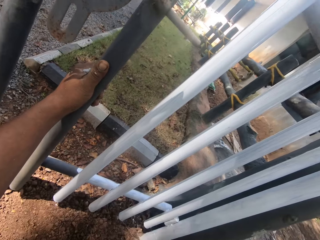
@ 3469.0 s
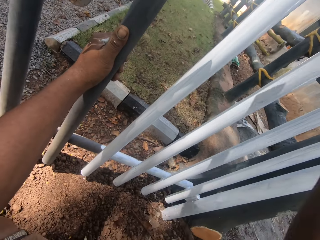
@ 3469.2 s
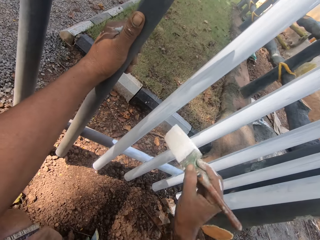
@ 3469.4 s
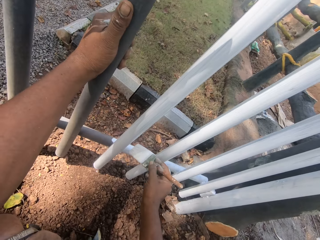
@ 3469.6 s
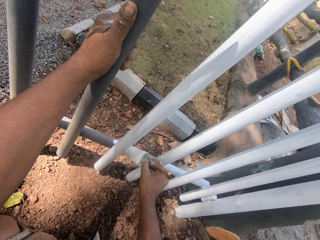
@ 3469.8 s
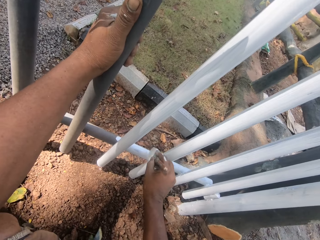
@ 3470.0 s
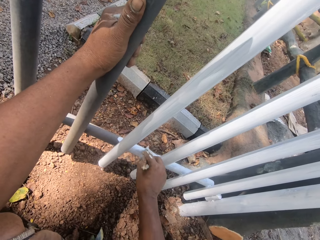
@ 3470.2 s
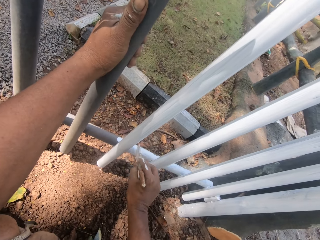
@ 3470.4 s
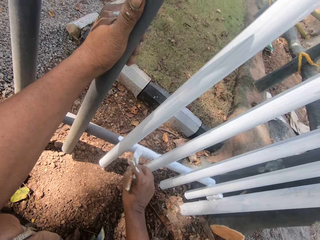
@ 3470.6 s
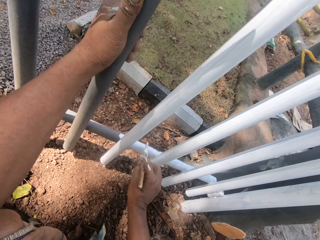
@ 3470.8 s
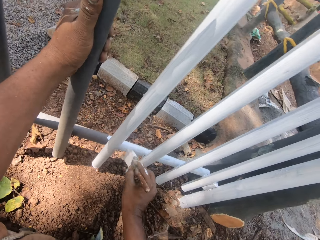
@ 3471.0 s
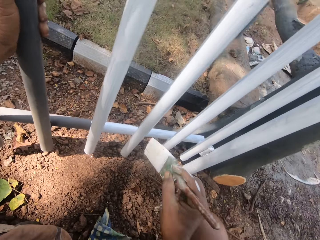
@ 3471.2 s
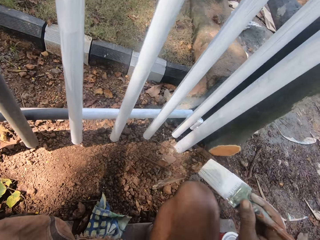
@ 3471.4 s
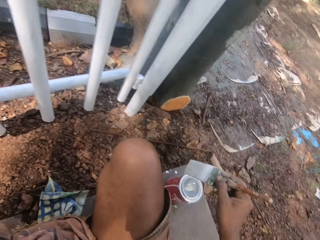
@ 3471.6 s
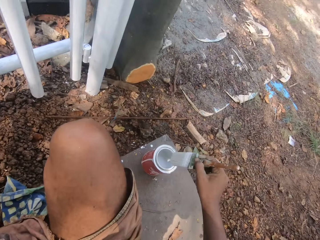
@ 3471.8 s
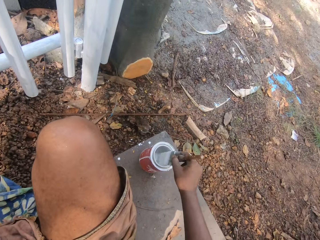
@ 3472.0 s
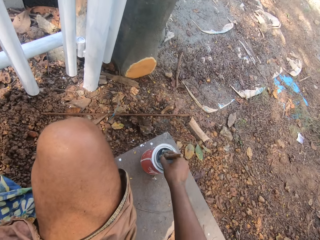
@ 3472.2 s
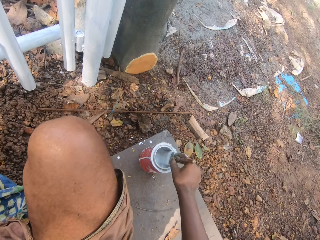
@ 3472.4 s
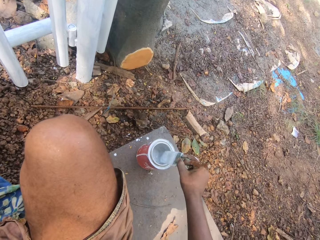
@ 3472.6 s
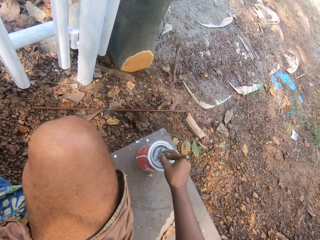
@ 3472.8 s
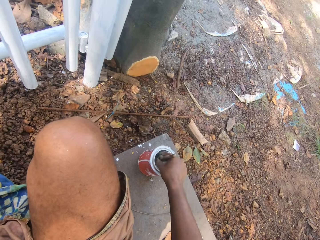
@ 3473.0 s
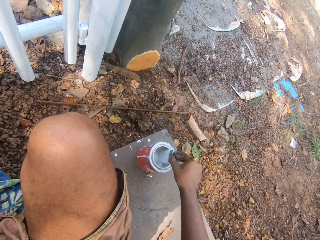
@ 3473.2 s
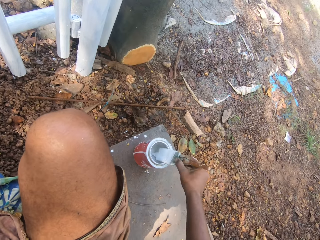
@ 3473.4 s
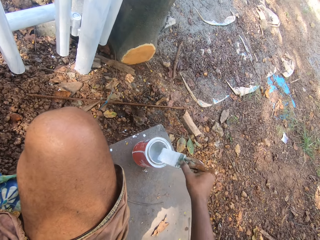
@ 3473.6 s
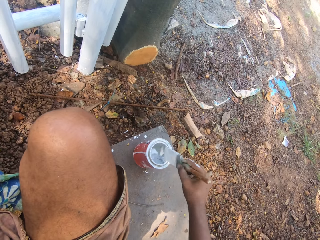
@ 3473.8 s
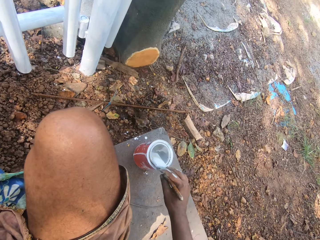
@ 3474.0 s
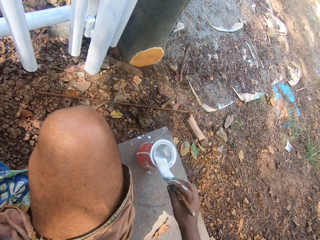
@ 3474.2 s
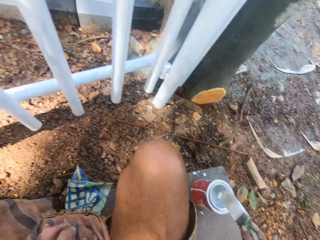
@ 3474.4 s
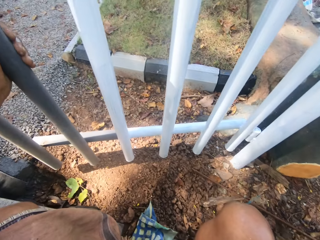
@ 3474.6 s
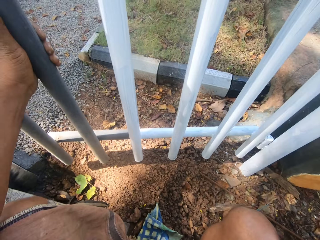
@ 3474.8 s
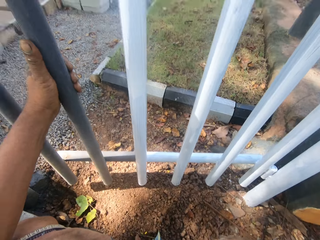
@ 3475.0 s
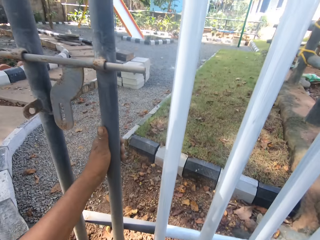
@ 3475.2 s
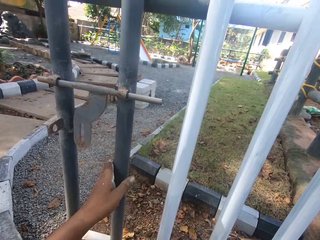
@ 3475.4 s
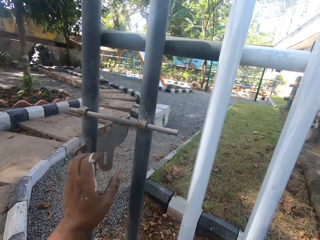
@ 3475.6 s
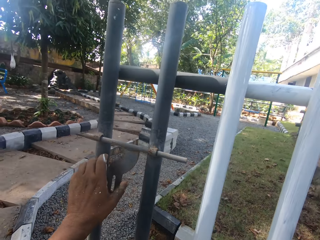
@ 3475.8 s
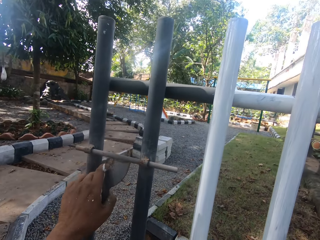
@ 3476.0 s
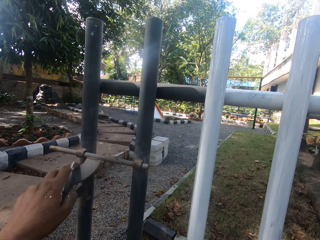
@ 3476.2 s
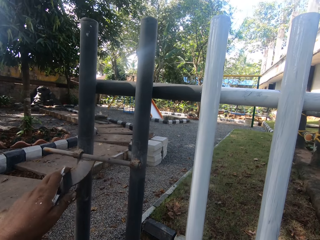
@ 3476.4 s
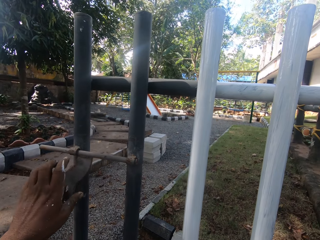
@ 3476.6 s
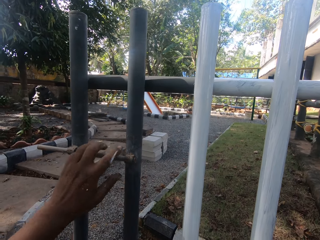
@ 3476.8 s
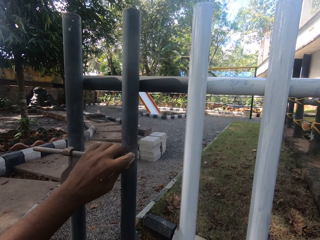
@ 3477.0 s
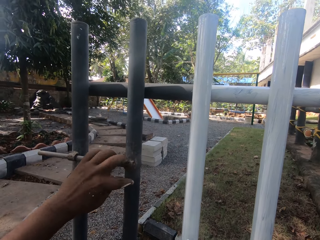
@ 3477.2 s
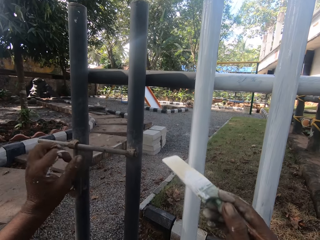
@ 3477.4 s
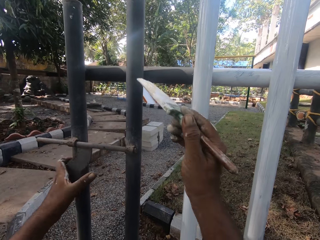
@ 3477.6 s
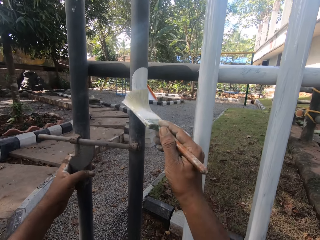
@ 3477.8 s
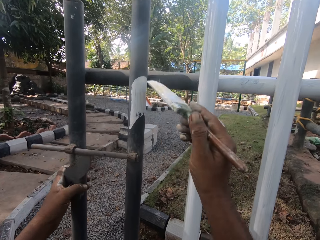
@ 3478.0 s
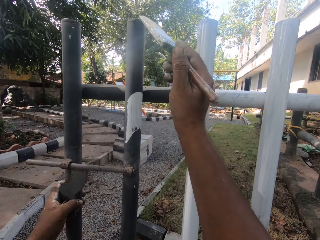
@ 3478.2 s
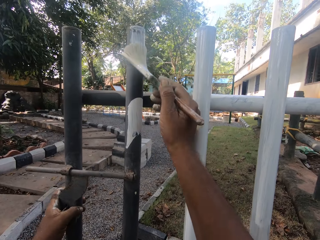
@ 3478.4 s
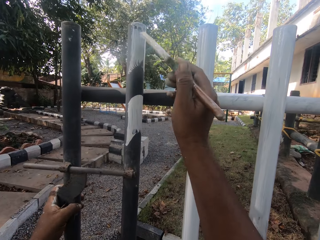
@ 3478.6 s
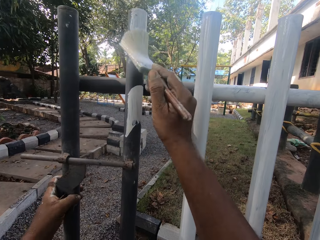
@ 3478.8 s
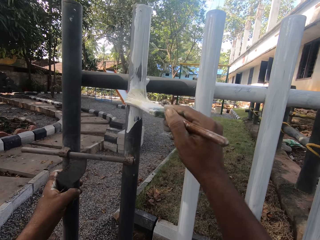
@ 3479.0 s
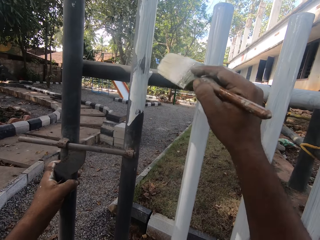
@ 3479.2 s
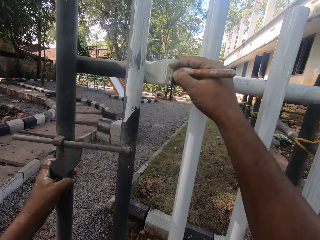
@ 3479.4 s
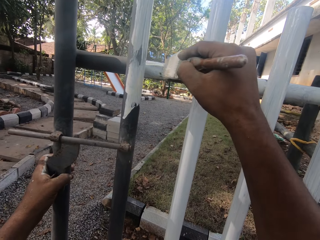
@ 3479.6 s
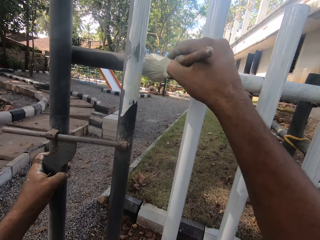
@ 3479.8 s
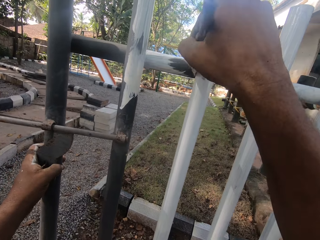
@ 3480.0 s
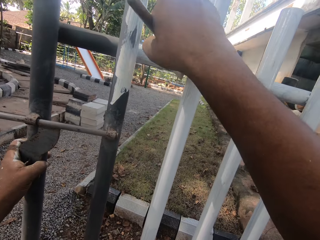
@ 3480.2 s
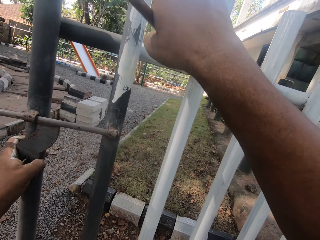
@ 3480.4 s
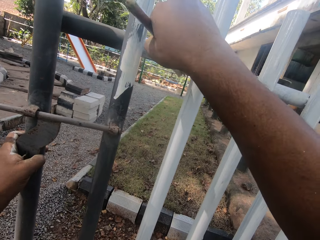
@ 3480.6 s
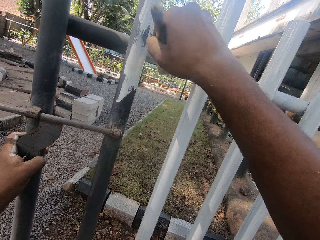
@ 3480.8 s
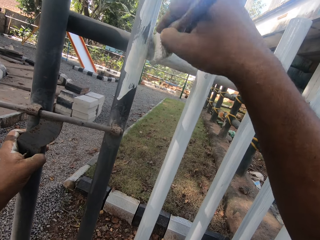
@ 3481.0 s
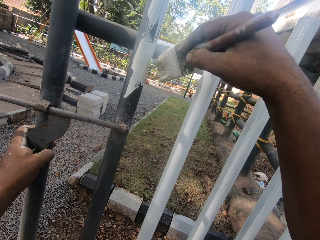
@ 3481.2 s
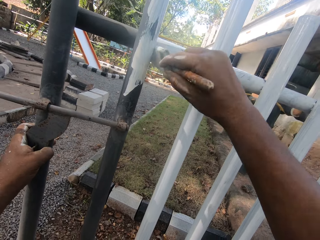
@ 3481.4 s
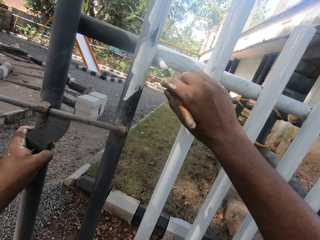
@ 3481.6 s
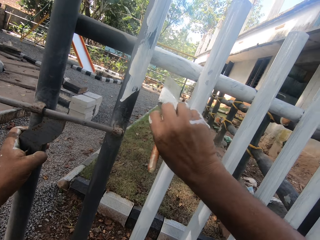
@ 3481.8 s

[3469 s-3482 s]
The camera wearer dips a brush in a paint can. They smear the brush on the edges of the can. They turn around. They align a gate lock. They open the lock. They paint on the gate.

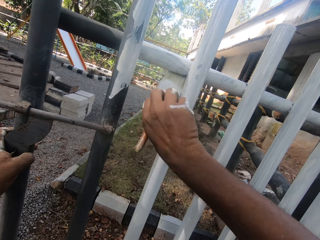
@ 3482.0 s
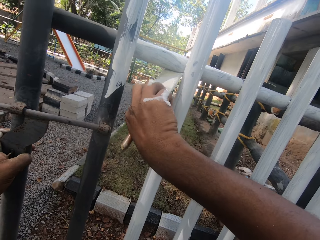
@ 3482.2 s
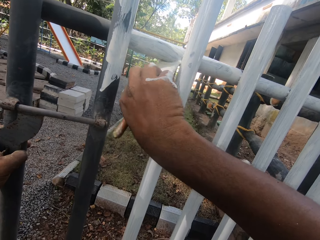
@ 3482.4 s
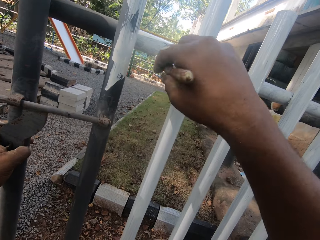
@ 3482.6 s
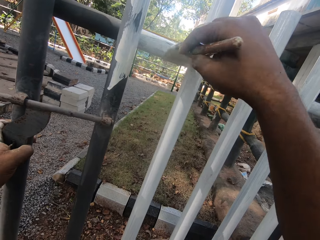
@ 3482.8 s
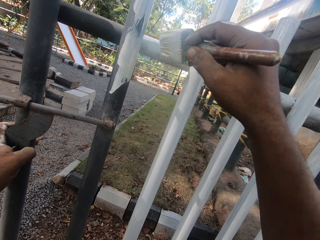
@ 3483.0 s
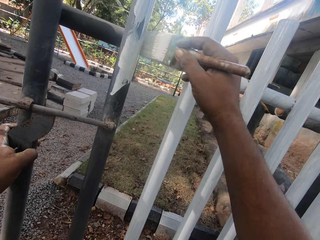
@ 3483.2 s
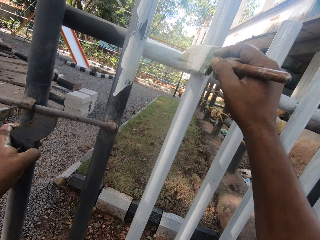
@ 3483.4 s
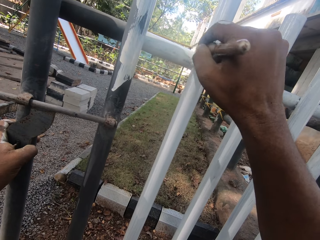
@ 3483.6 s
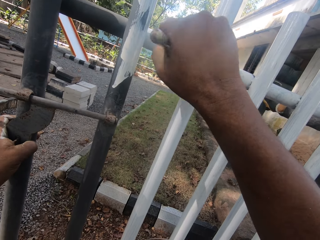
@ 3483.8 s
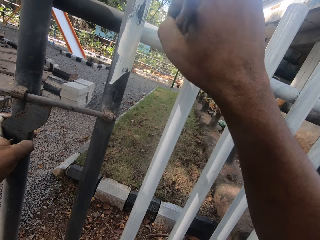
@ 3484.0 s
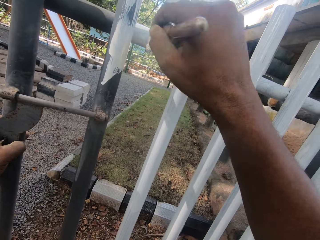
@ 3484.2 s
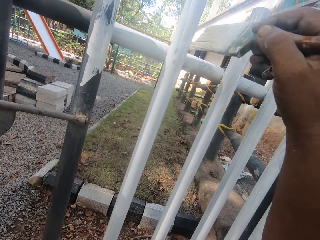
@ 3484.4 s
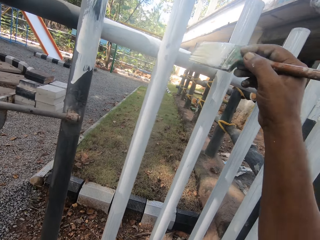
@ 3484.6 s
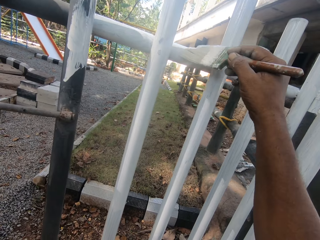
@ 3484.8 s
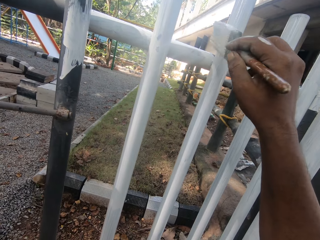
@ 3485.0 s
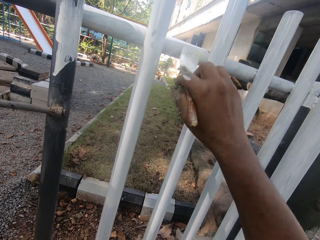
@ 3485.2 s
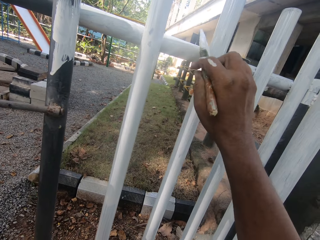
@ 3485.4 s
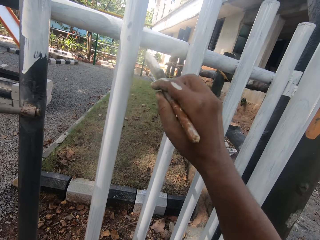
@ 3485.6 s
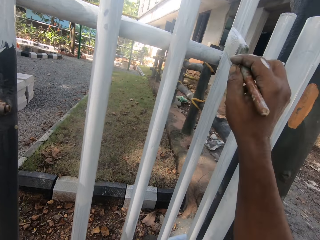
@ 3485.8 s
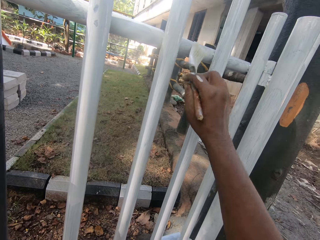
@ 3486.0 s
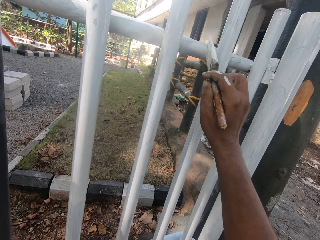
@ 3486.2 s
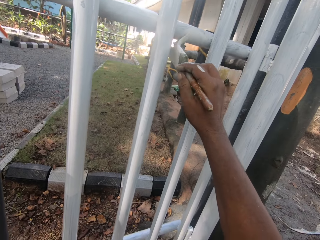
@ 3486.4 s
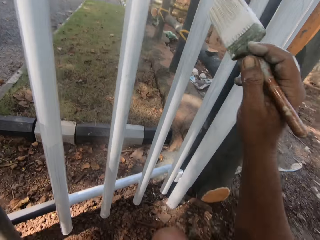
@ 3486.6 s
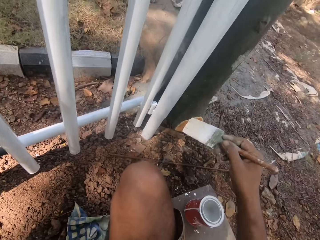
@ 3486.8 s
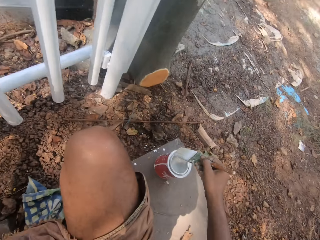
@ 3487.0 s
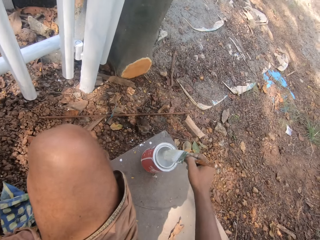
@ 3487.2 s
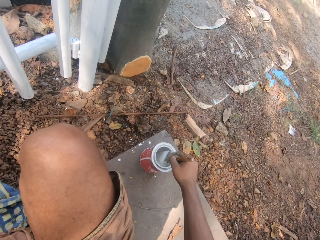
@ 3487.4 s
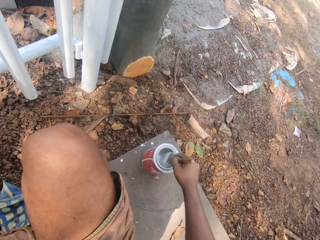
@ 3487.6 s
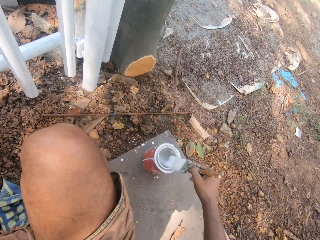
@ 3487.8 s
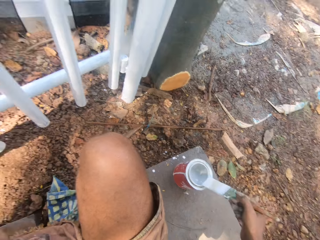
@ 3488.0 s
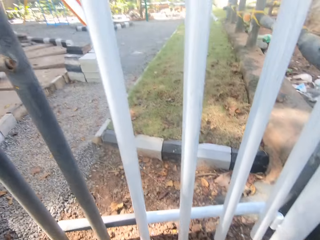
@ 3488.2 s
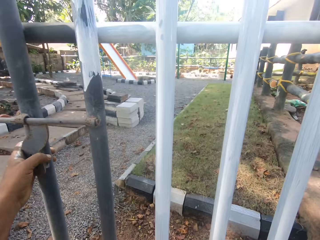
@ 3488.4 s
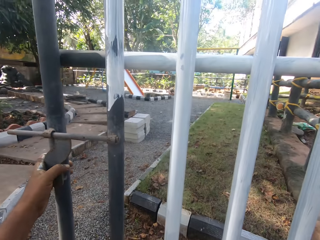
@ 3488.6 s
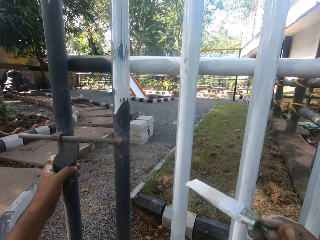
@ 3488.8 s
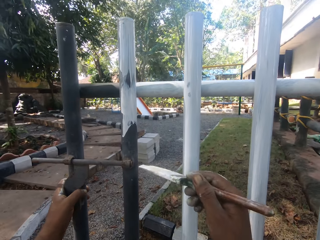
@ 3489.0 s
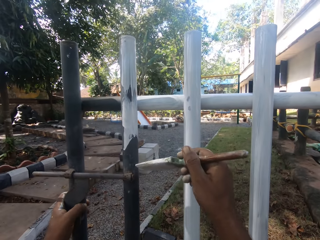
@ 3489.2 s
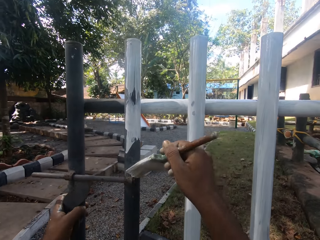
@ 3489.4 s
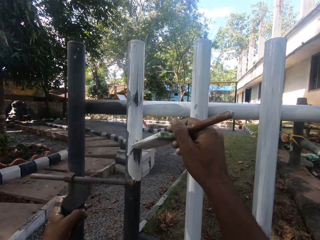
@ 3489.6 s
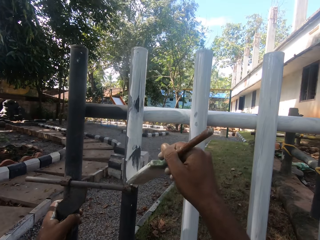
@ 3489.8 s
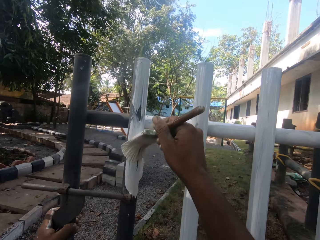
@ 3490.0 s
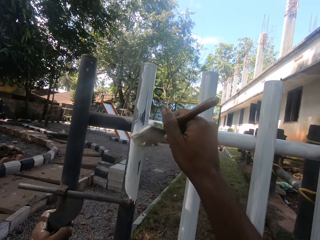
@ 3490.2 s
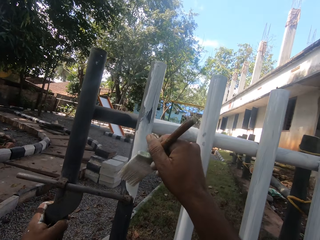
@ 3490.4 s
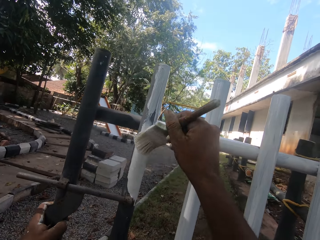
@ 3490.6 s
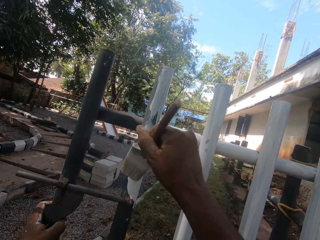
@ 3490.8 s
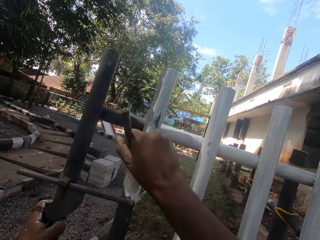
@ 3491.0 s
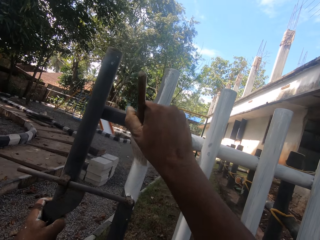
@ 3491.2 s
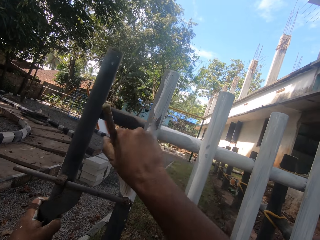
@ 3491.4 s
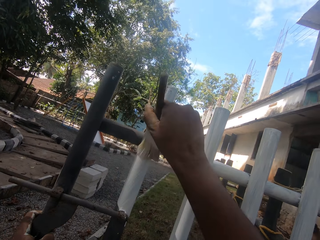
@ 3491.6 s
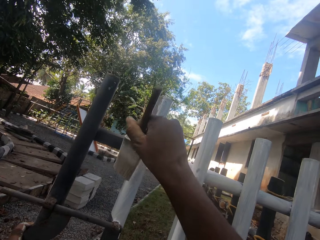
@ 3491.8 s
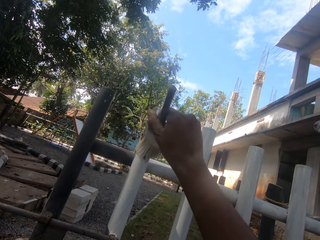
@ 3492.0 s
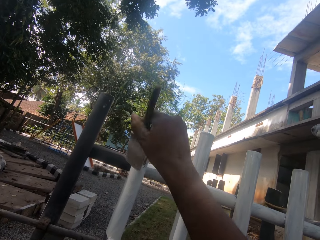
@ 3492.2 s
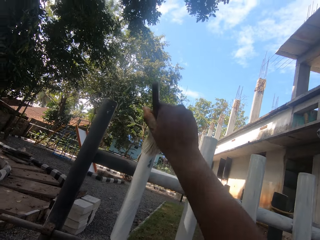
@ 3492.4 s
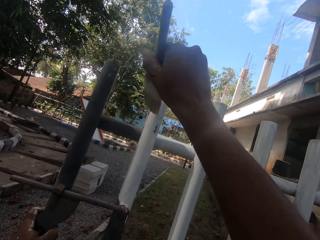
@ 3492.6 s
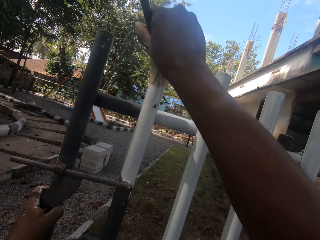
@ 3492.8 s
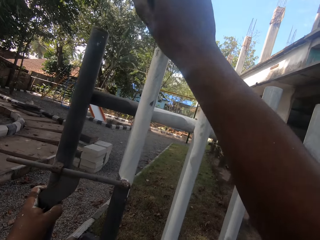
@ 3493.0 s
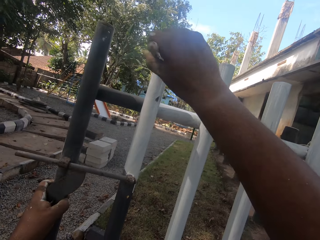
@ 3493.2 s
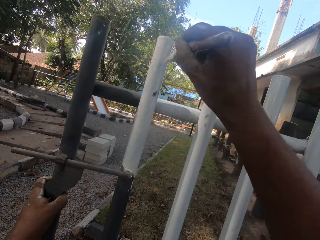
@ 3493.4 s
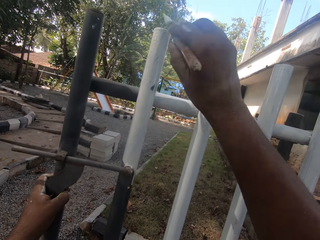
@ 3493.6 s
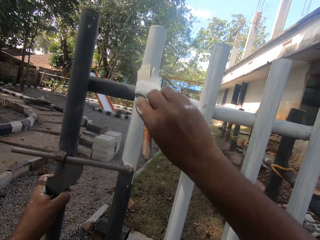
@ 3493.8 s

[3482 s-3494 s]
The camera wearer dips a brush in a paint can. They turn around. They paint on the gate.
